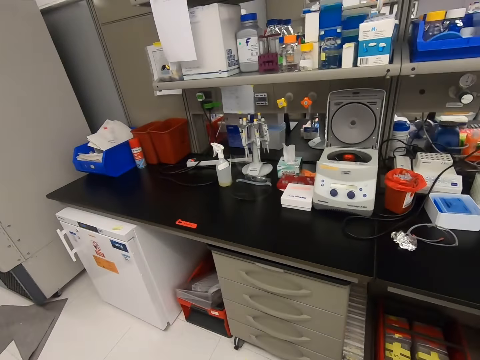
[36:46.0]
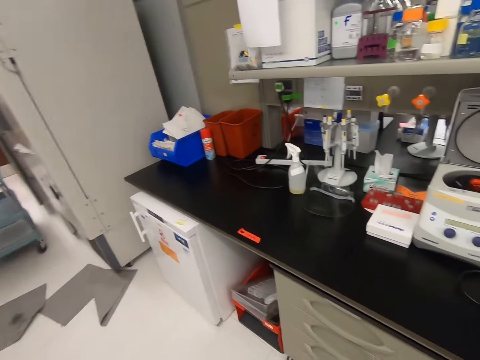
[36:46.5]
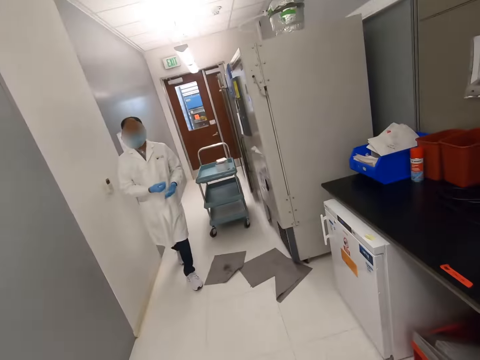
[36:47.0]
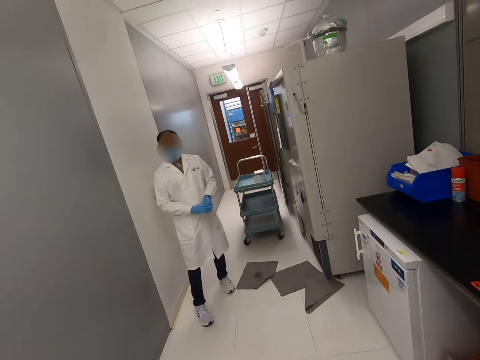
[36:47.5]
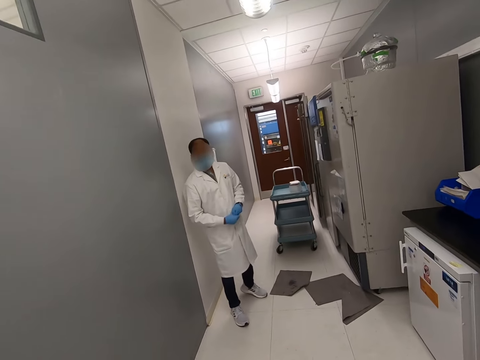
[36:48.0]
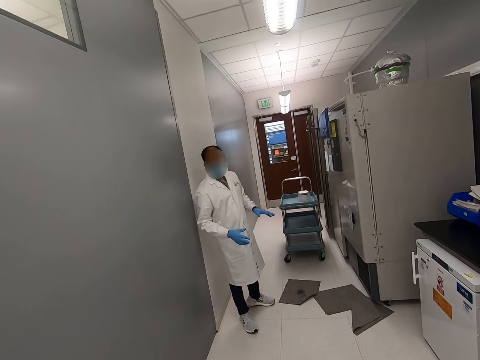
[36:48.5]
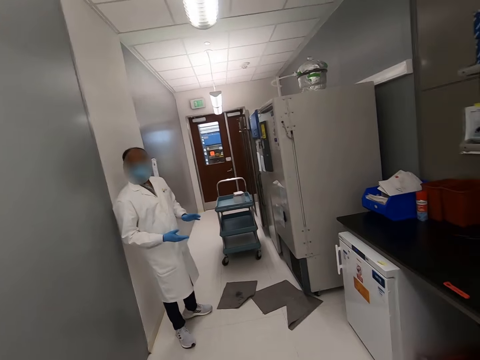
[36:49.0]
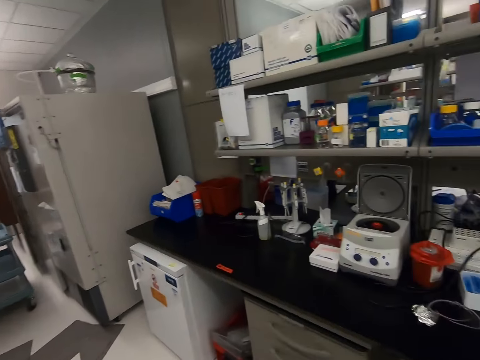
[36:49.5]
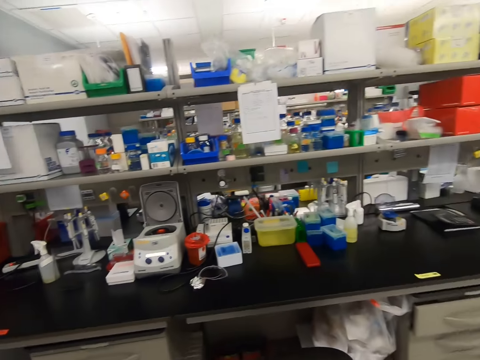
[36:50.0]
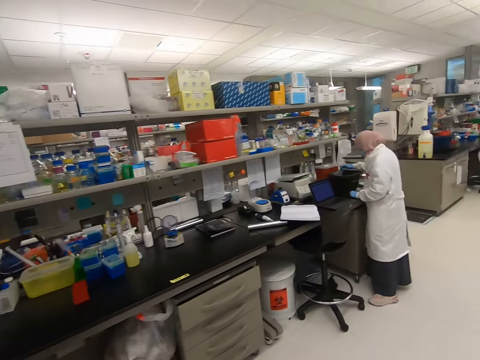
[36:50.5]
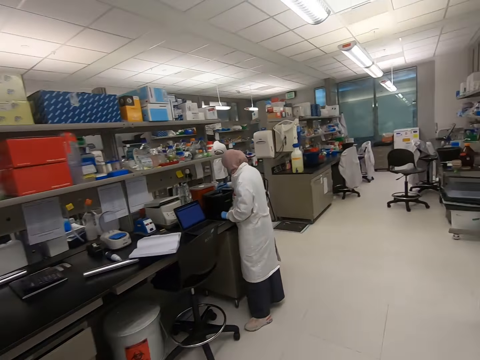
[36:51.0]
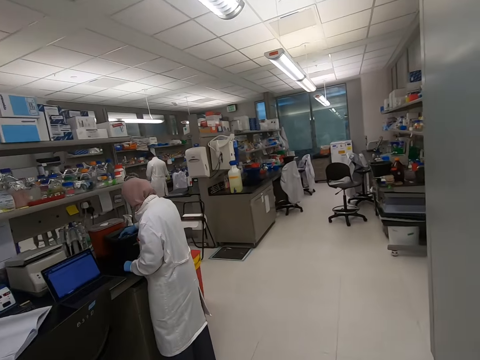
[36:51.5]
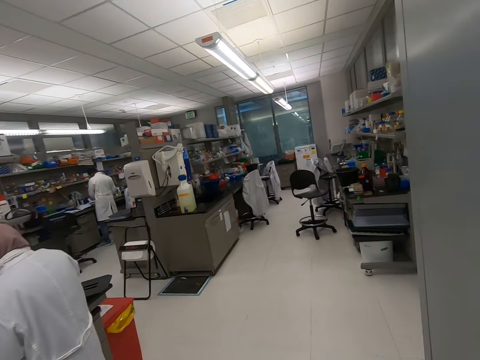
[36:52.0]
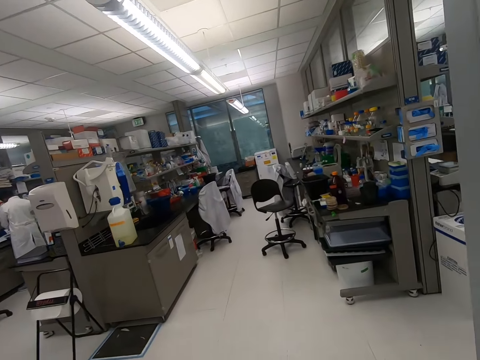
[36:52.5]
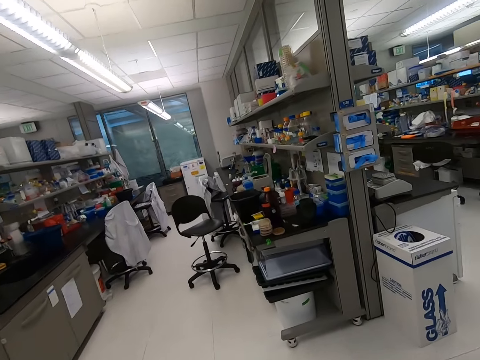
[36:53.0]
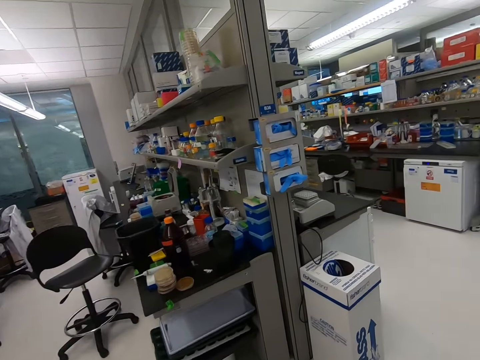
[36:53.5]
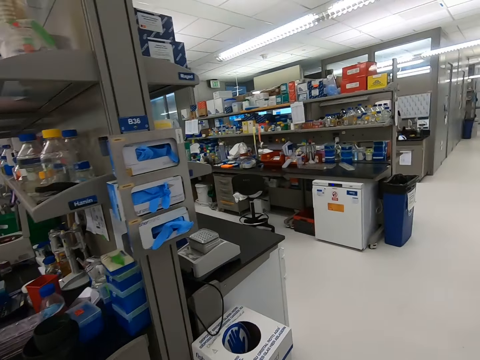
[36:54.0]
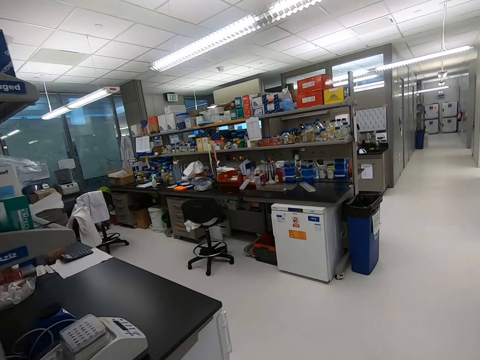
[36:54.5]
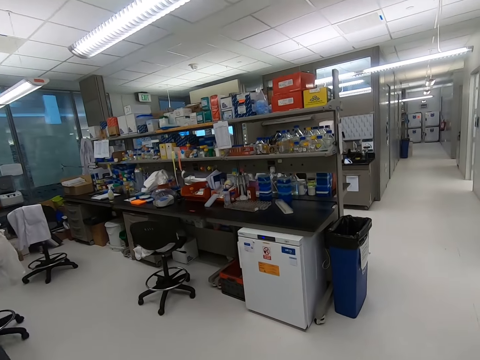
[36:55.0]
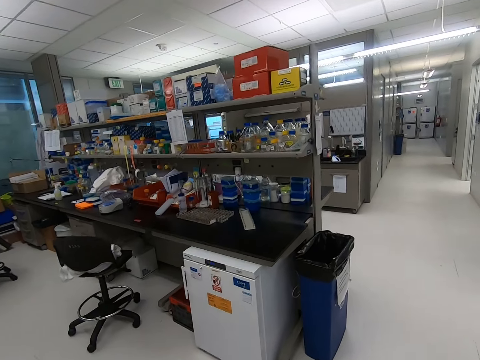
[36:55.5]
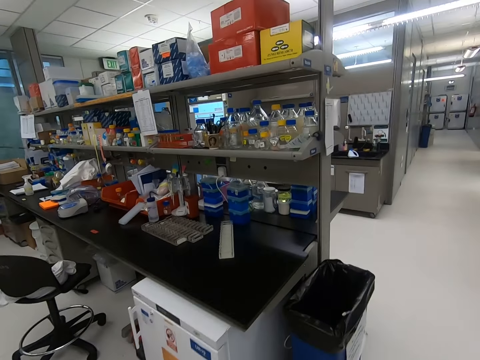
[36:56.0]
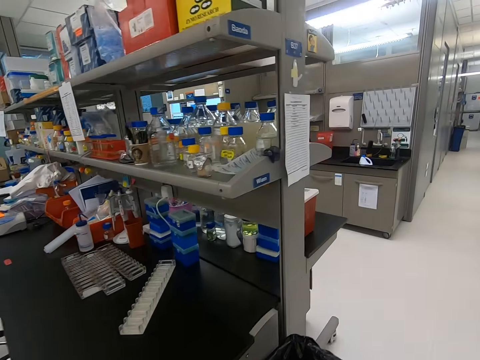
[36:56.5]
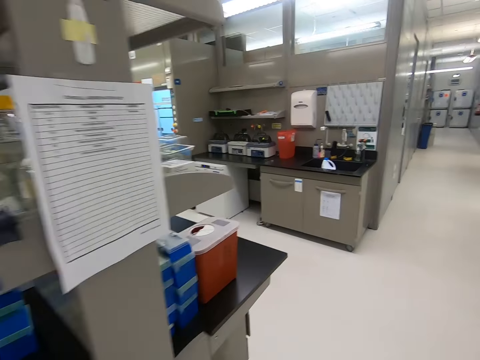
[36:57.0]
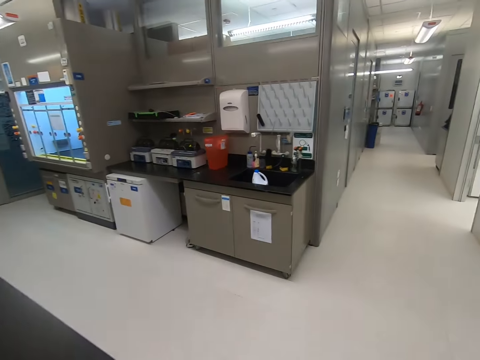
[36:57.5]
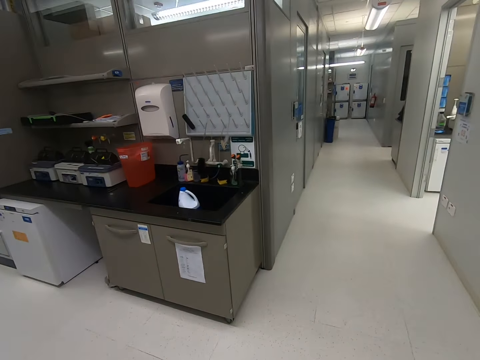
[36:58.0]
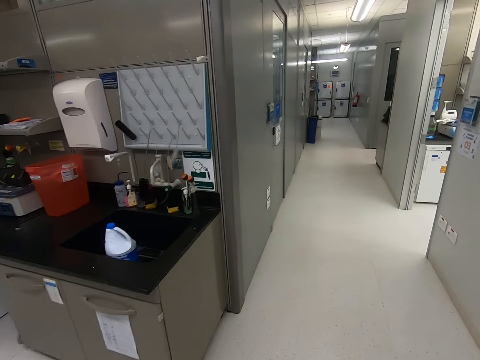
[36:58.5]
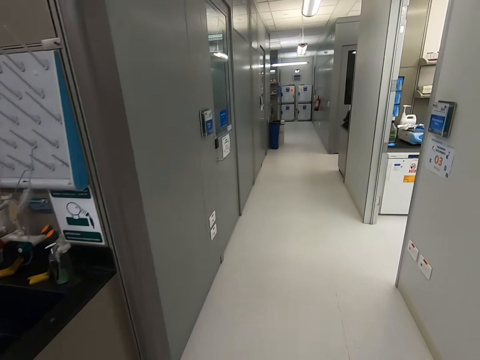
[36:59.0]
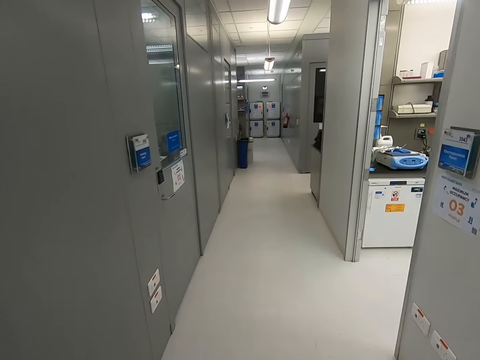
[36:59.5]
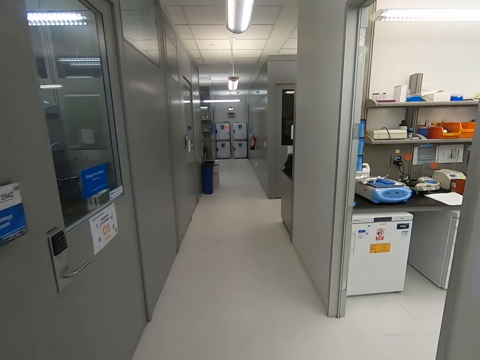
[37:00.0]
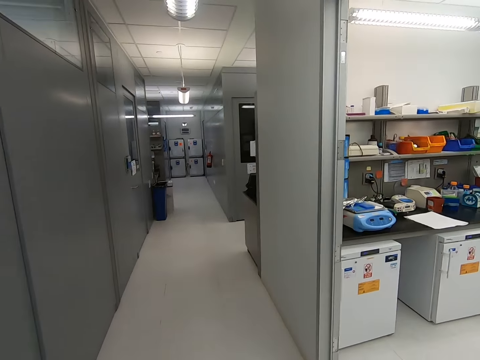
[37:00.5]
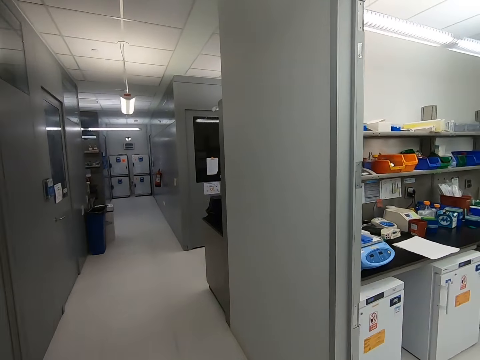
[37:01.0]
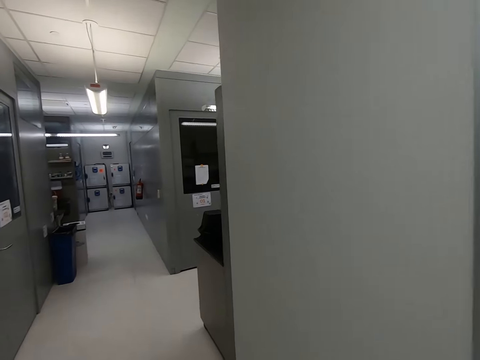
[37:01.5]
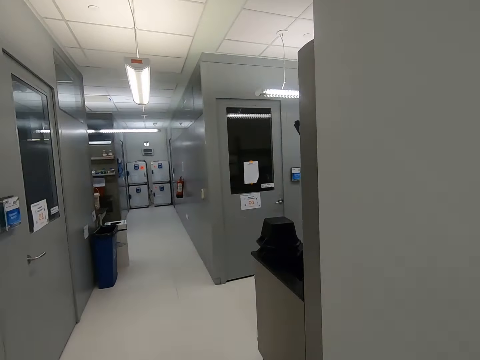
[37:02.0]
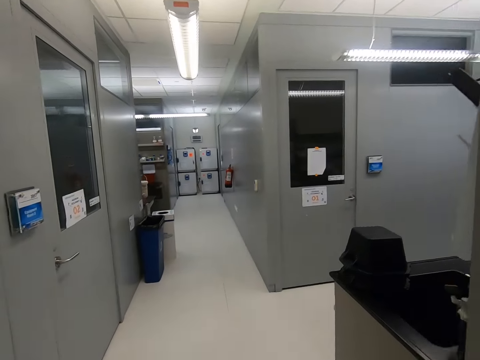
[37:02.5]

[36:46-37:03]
The camera wearer walks close to a man. They look around. Another man stands near a computer. The camera wearer walks past the other man. They walk in the hospital room.

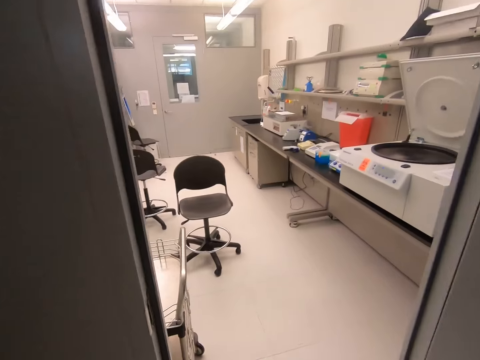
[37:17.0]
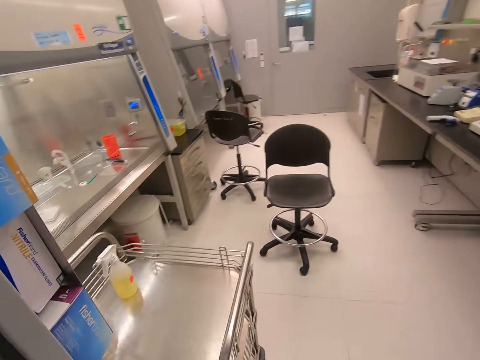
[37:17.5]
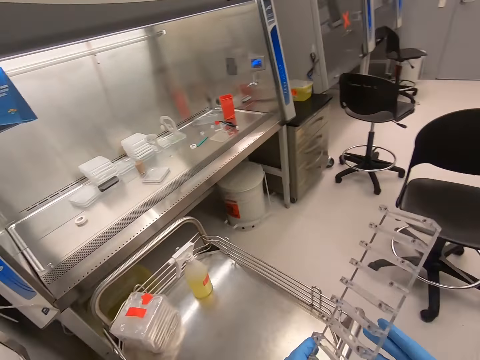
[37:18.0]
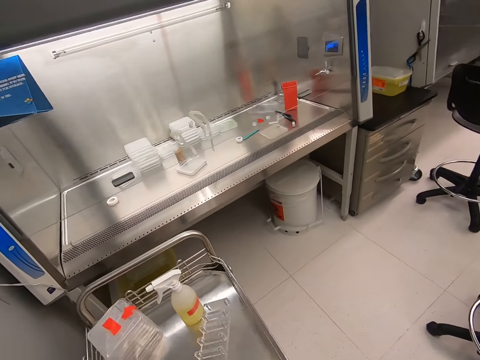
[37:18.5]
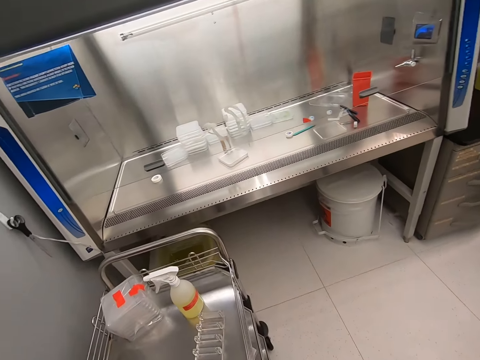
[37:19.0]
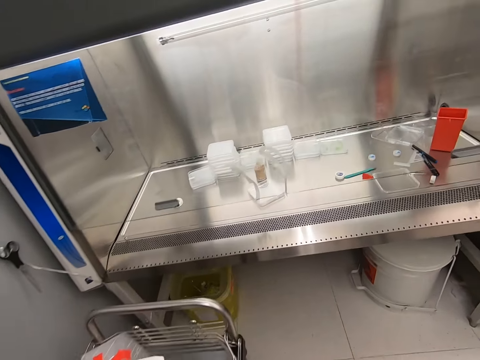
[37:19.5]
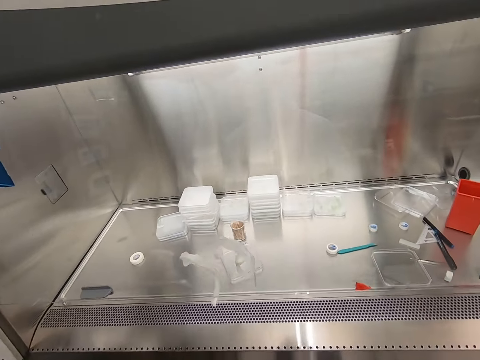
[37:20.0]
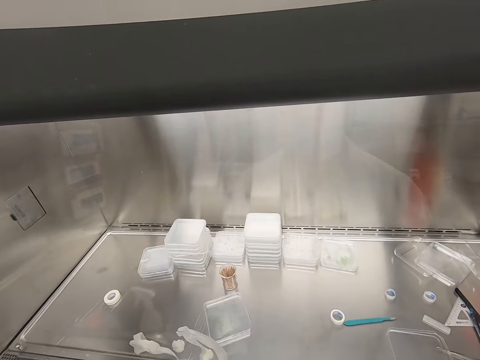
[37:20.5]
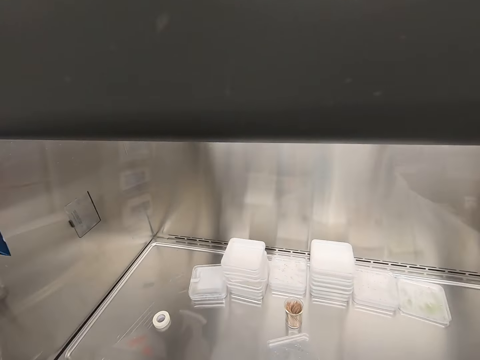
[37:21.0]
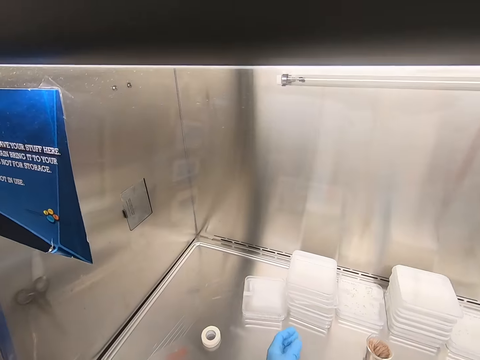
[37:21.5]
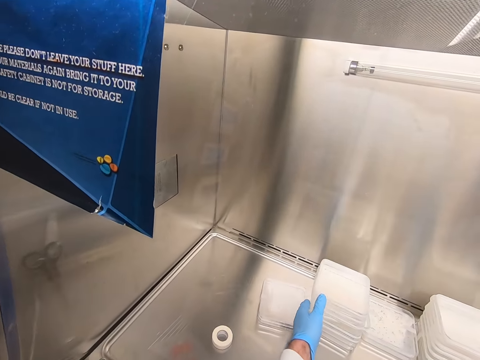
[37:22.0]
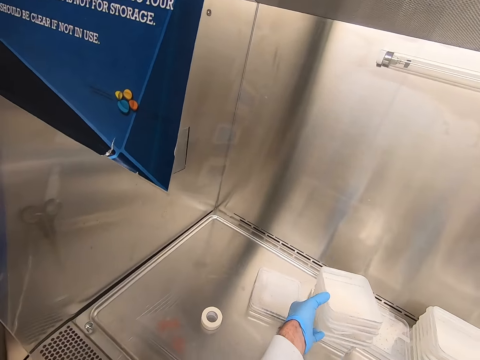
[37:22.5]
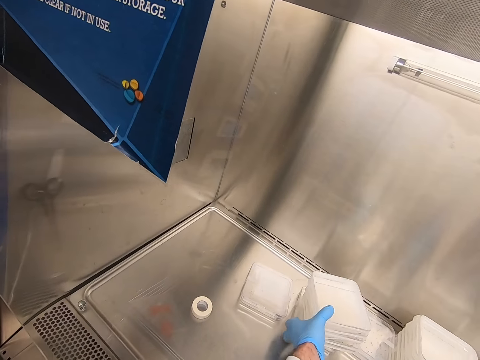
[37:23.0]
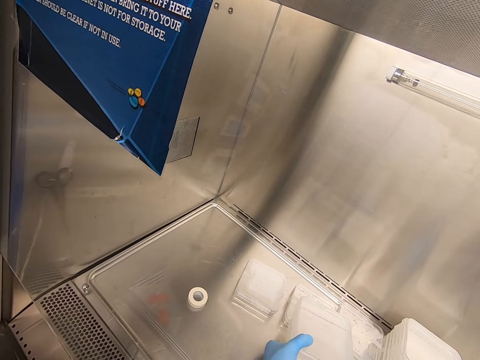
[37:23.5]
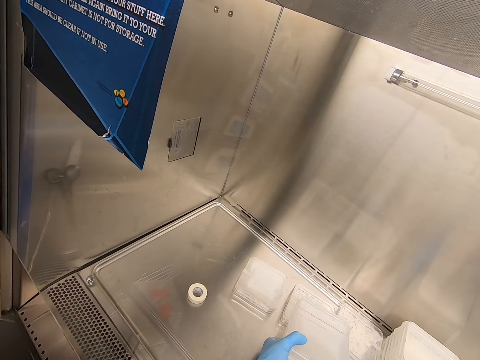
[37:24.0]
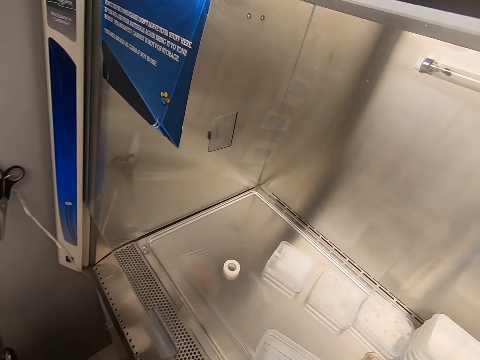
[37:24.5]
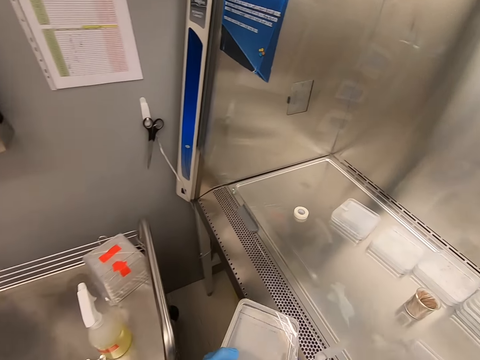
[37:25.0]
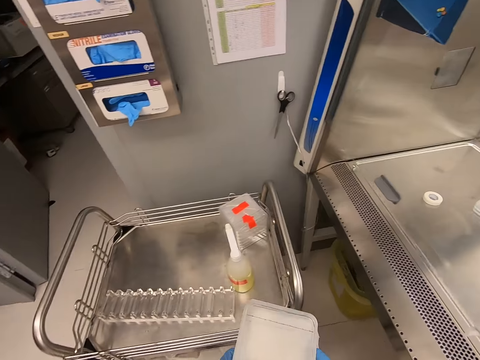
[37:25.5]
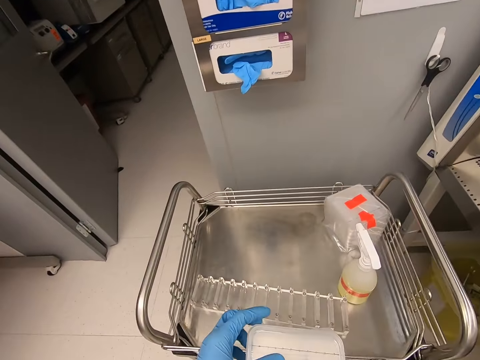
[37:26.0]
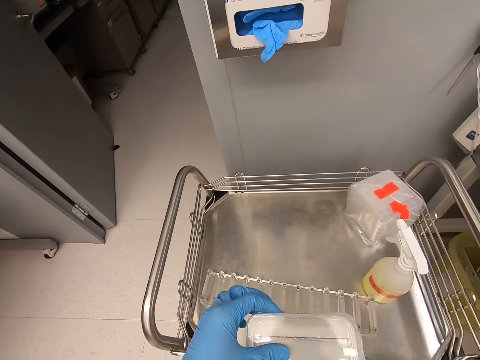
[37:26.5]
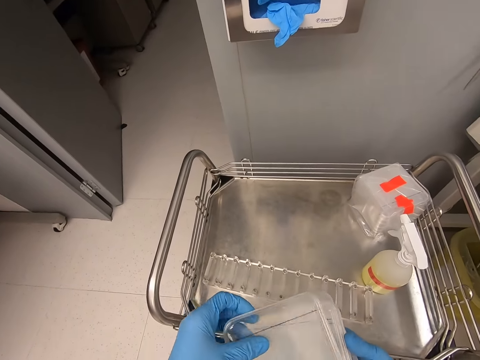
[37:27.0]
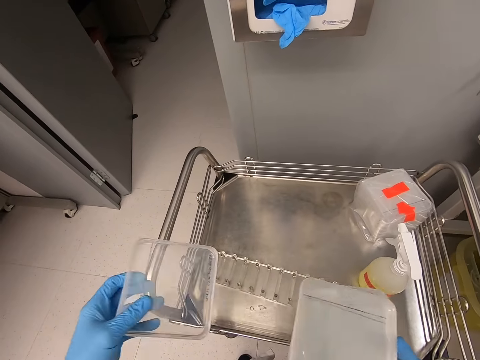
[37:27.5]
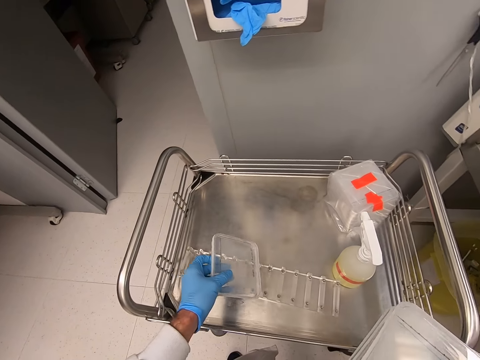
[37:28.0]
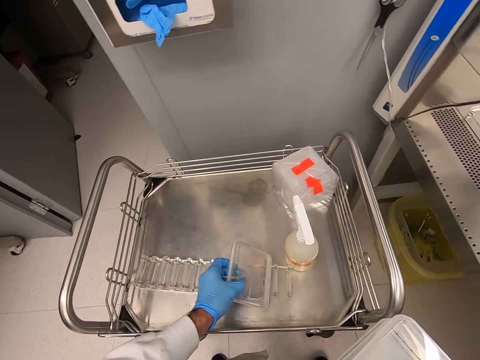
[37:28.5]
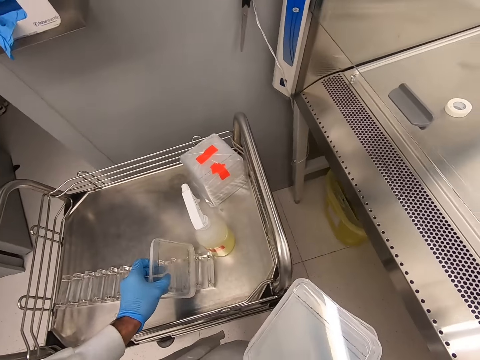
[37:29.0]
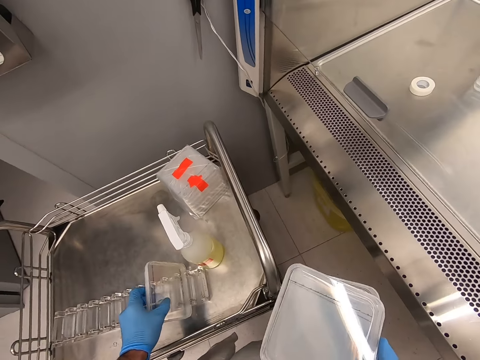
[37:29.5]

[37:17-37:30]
The camera wearer puts a metal on a transport system. They pick glass cases from the counter. They arrange the glass cases on a rack.
